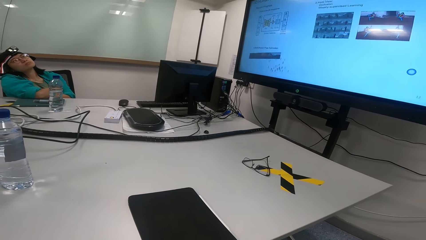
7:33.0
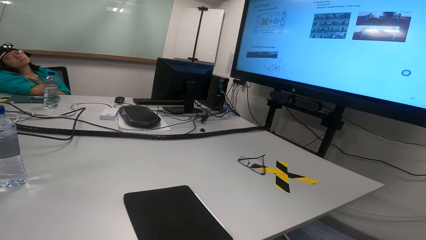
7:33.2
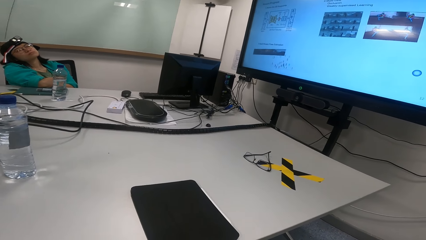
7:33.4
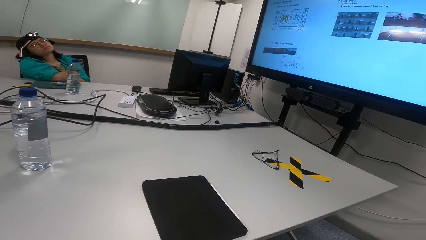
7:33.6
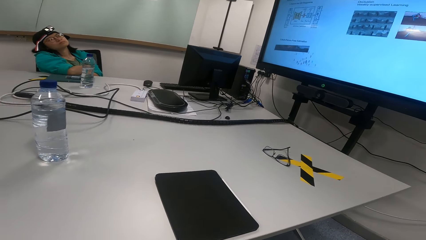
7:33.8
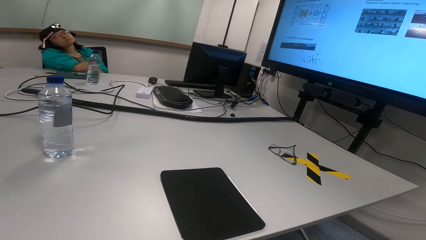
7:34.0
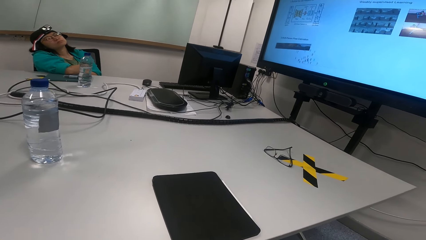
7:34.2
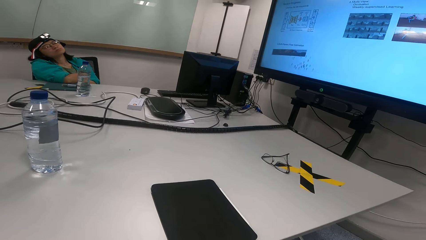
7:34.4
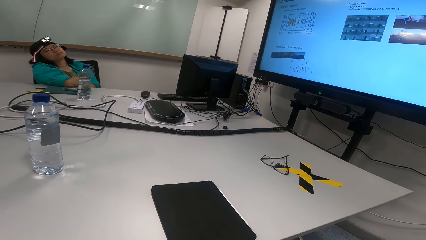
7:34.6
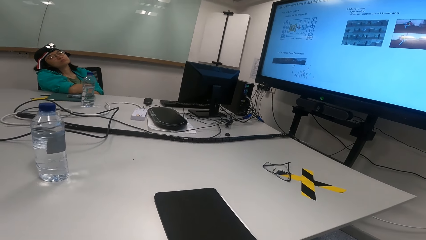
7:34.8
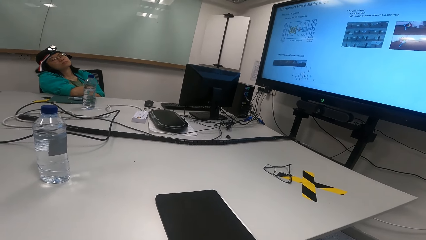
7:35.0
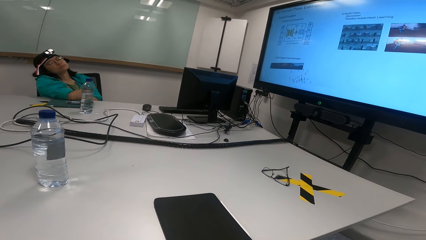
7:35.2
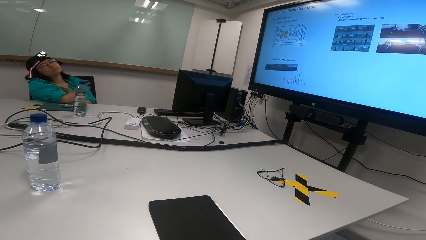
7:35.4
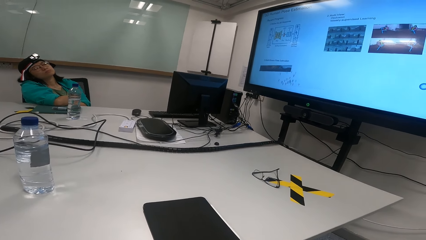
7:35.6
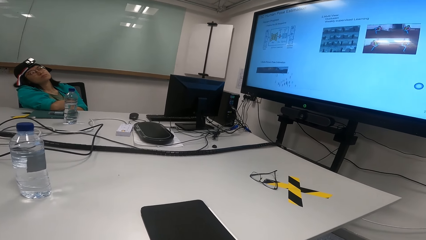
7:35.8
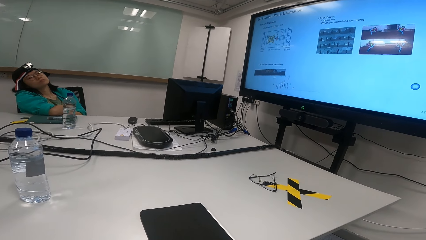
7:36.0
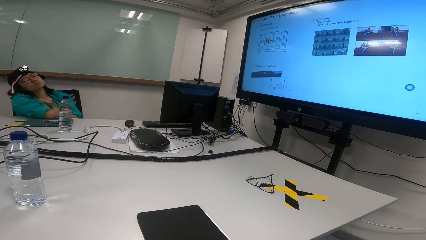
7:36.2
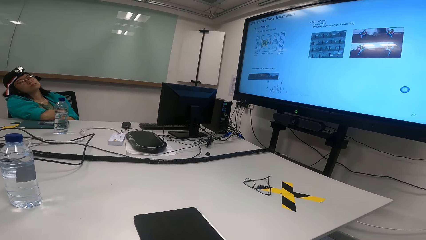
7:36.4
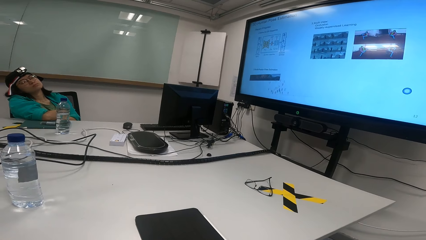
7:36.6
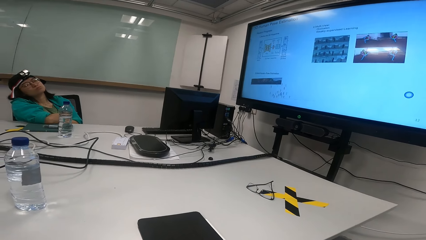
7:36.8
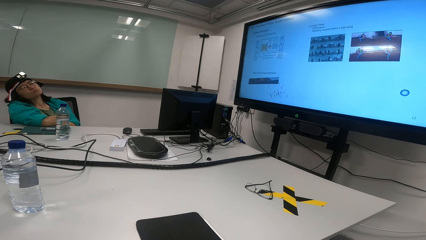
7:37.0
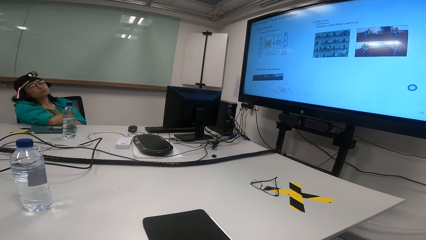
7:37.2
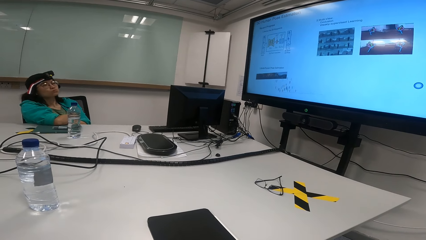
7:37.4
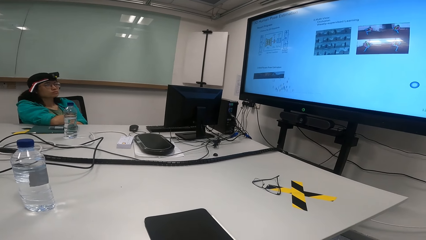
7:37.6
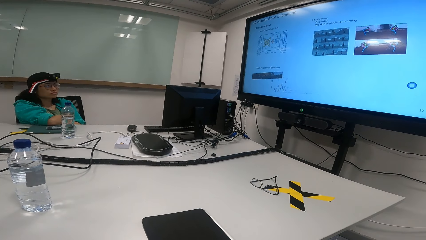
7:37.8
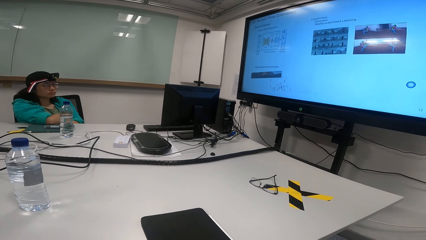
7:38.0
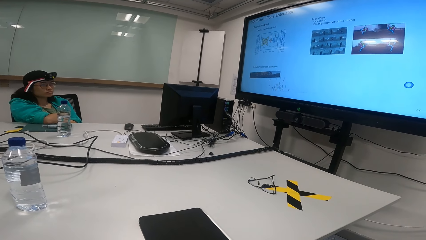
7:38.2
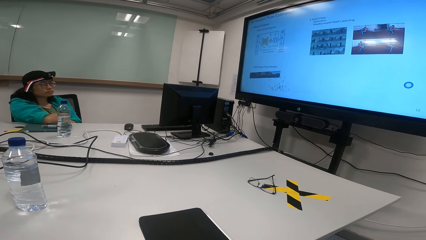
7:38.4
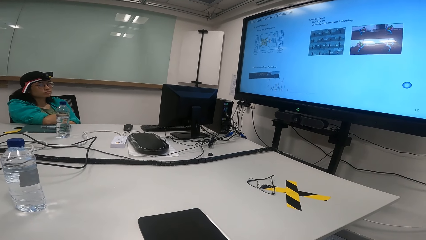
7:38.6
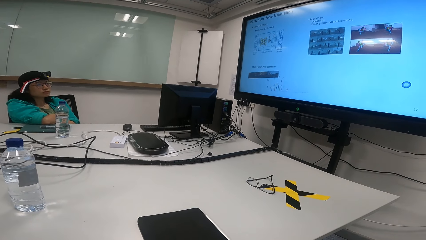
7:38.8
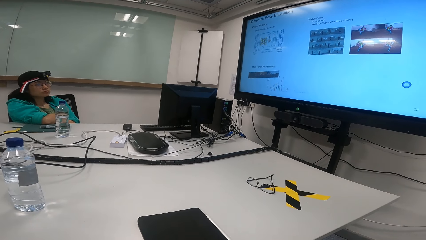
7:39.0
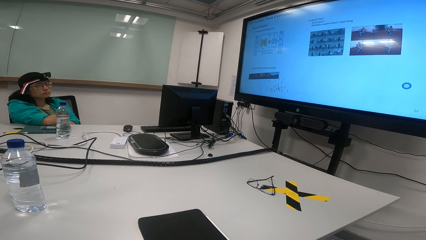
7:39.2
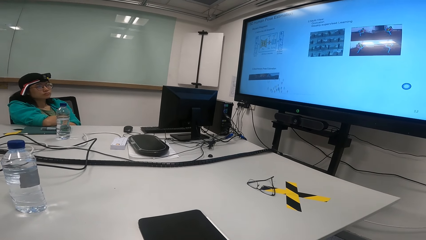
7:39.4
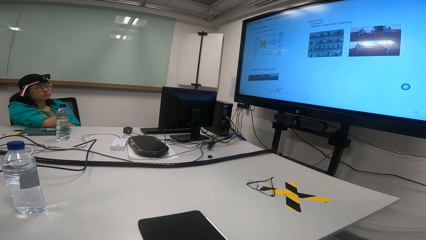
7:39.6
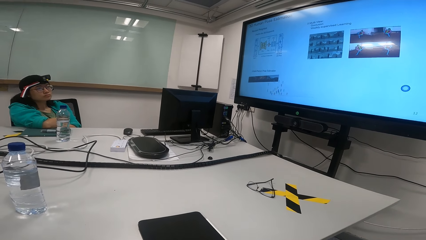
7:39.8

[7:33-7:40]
Someone looks at the screen.

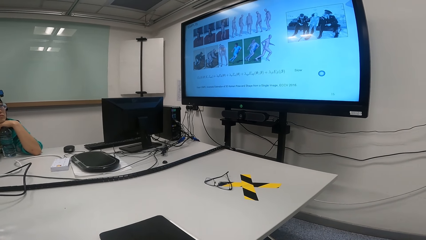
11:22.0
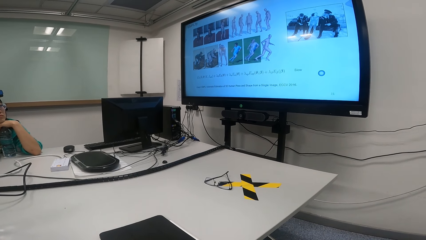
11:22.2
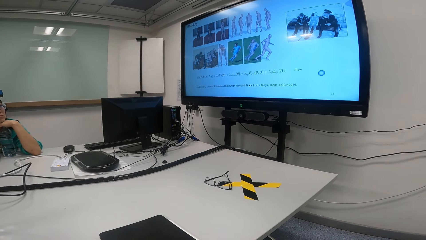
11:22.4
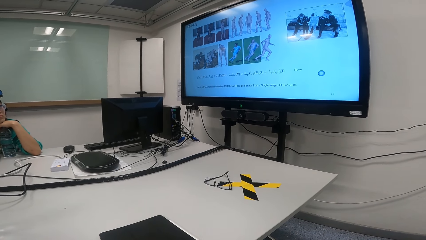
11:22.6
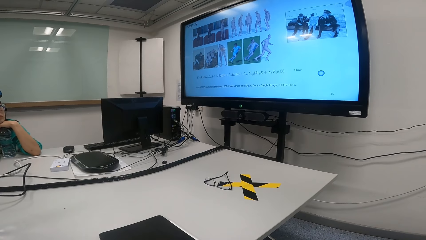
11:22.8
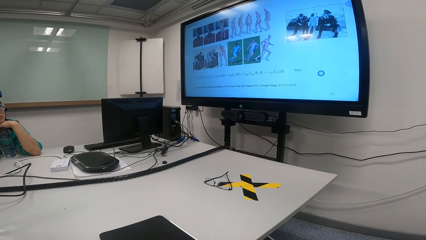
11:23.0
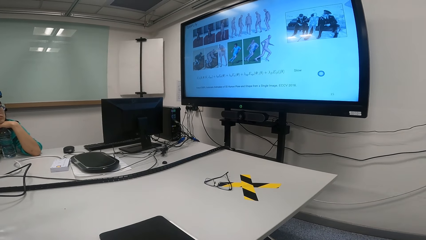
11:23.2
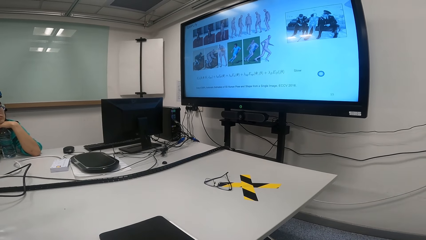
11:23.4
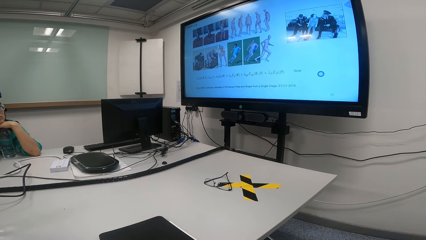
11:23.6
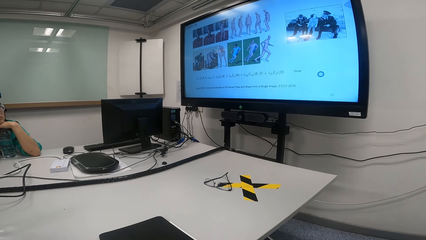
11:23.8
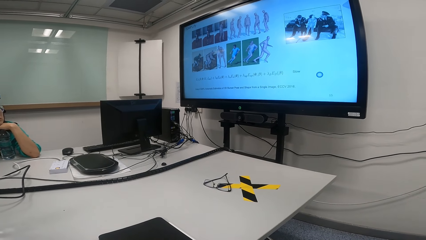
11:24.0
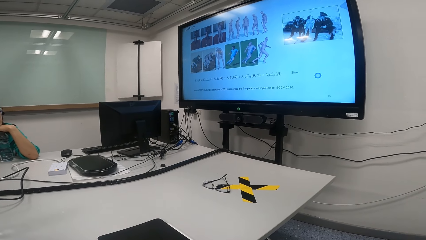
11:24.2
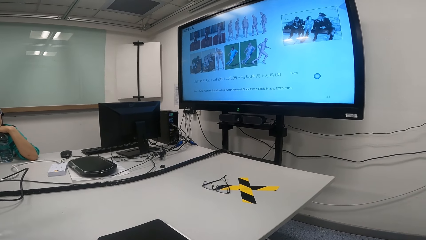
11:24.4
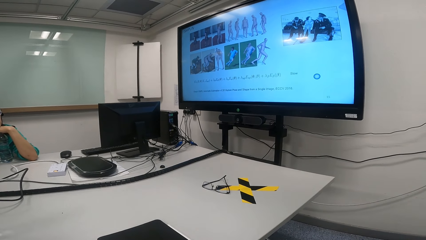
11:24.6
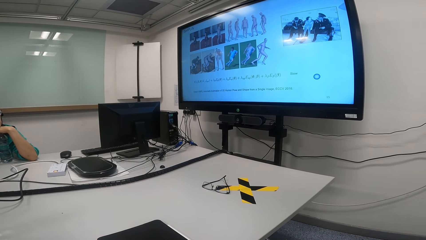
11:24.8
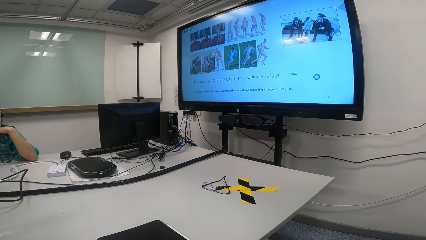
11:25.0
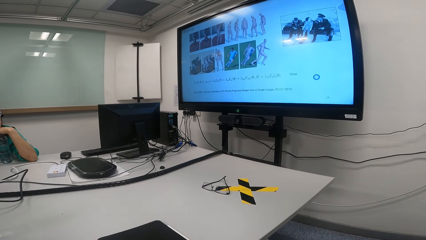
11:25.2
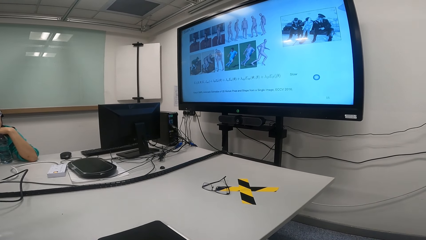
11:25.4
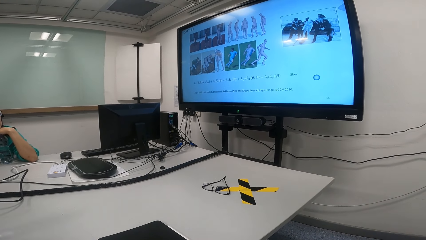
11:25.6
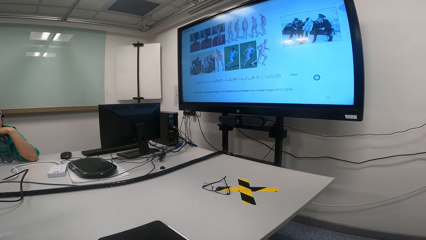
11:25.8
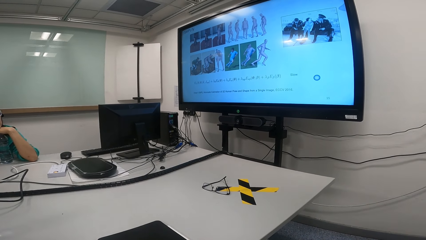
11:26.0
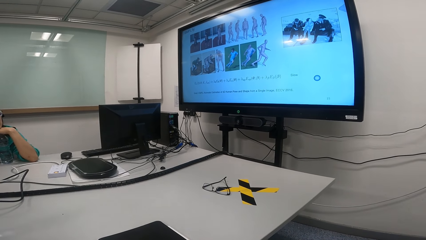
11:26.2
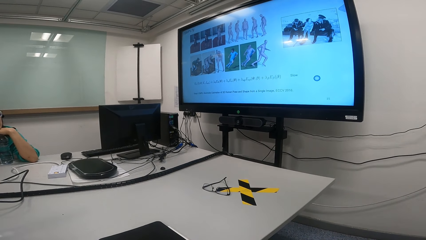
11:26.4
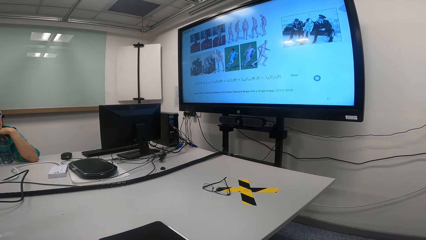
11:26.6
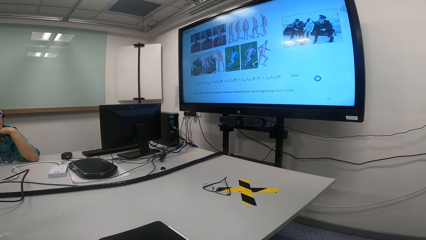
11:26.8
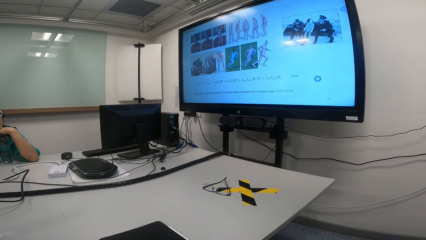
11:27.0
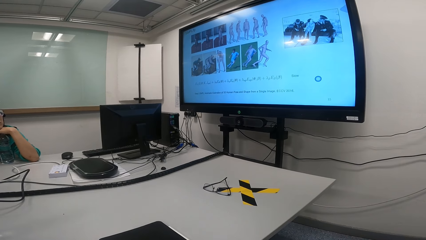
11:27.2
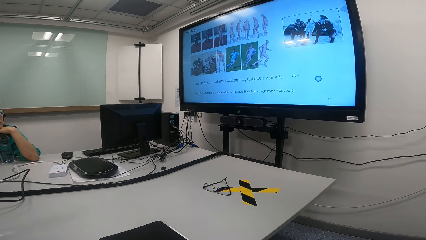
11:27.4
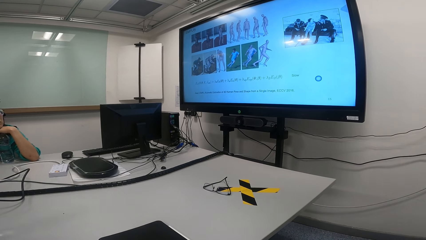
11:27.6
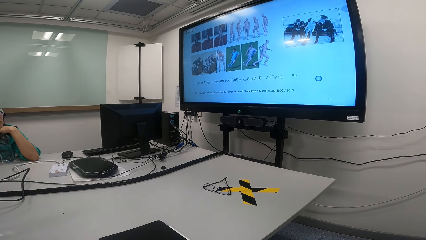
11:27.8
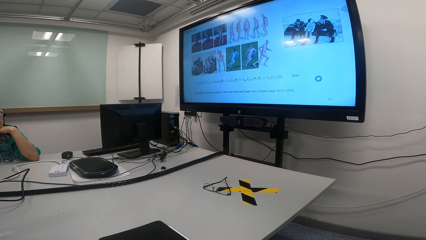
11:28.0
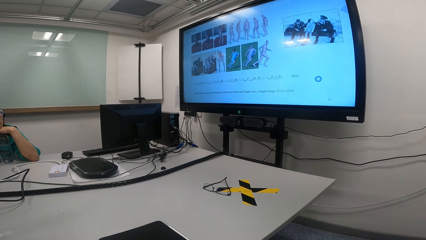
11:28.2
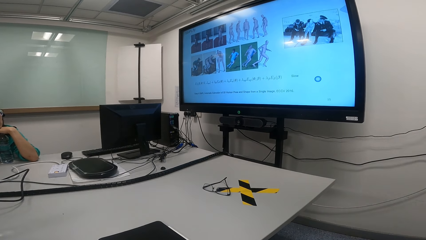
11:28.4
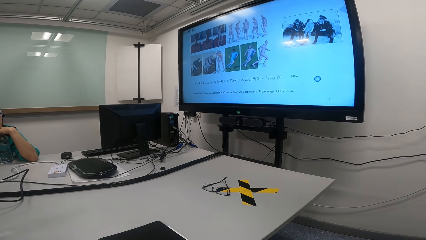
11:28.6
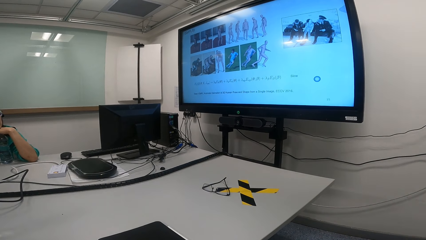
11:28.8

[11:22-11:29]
The camera wearer presents on the screen.

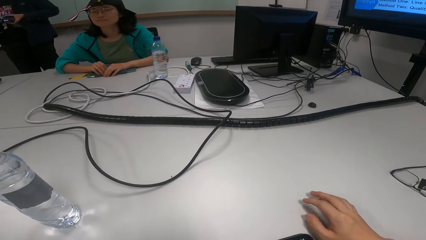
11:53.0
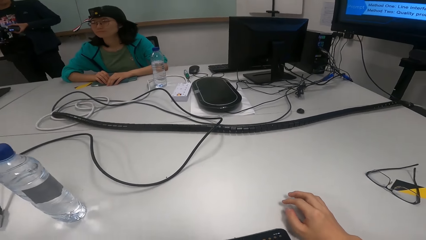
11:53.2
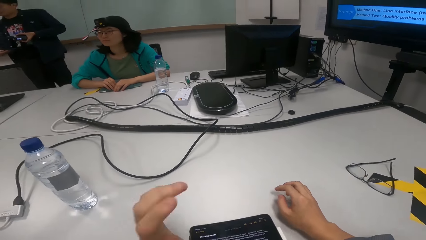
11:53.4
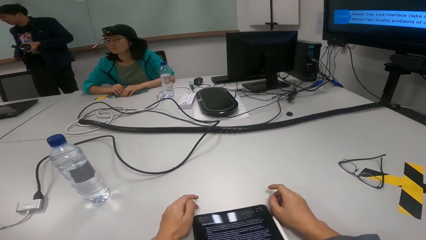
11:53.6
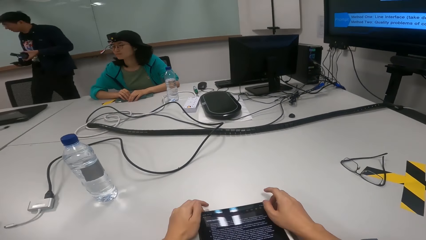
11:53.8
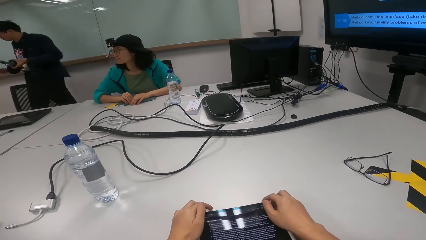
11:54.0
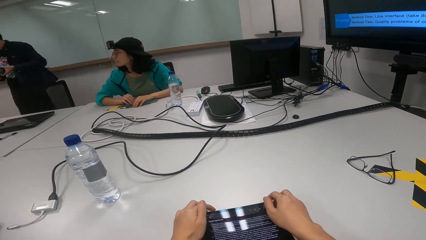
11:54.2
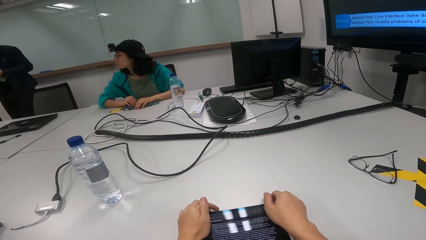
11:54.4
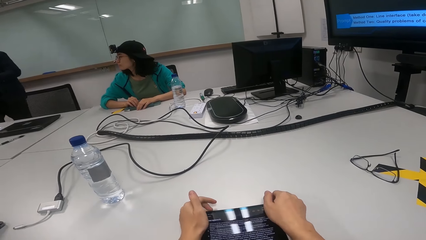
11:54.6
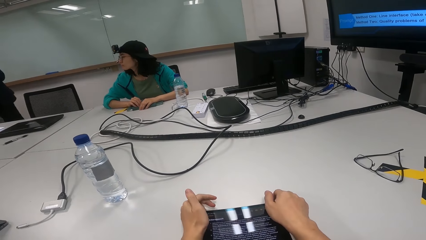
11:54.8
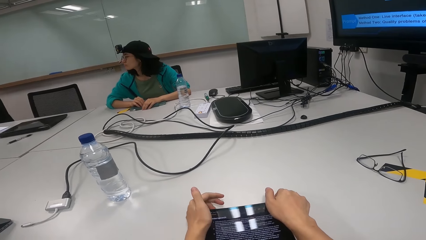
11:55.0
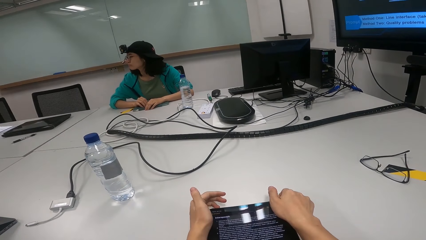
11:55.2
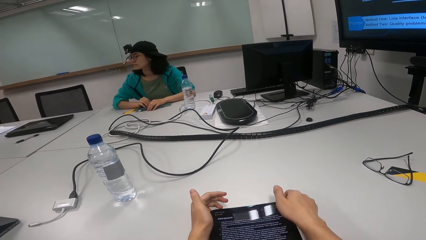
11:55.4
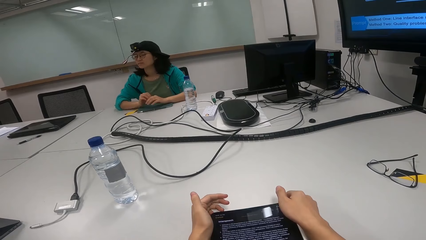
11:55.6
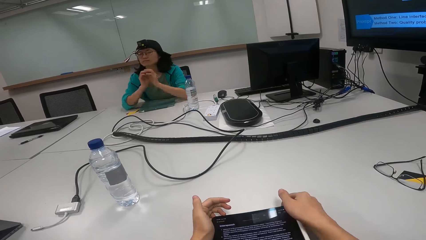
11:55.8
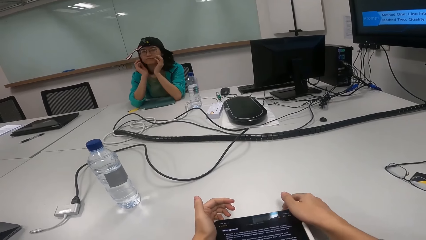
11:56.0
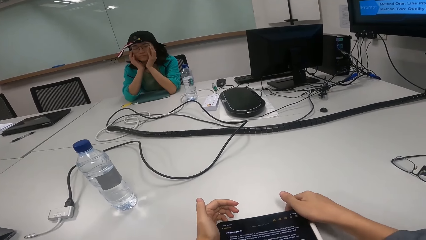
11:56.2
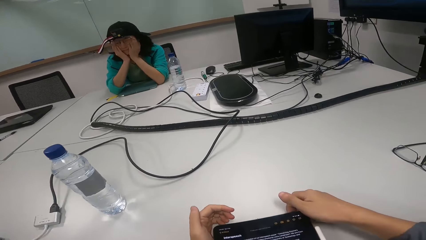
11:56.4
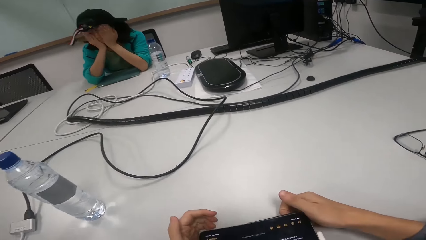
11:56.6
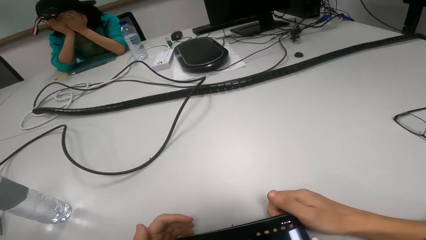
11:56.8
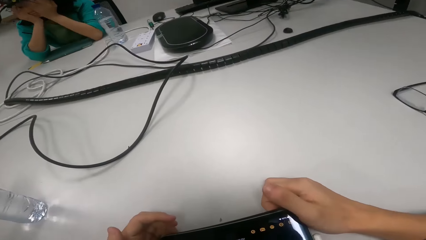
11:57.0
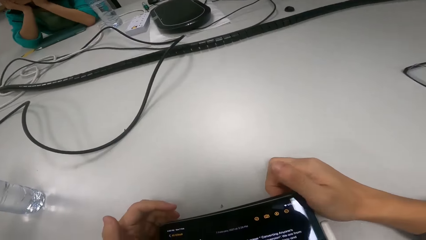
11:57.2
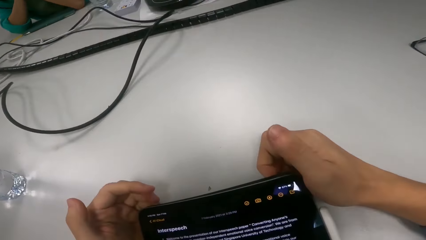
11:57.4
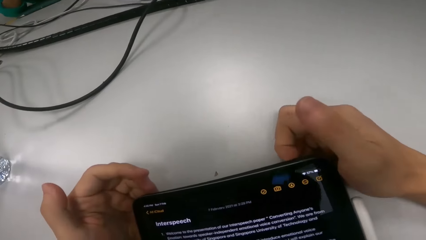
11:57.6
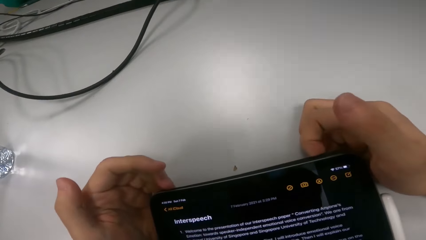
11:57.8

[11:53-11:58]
The camera wearer touches the tablet. They look at the tablet.
